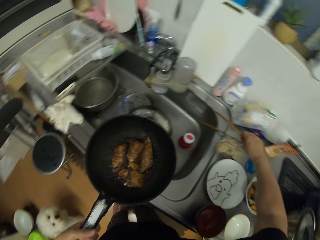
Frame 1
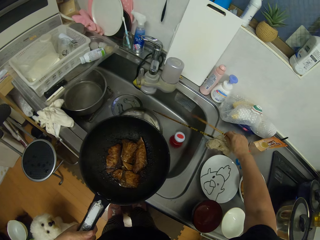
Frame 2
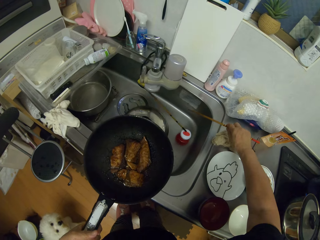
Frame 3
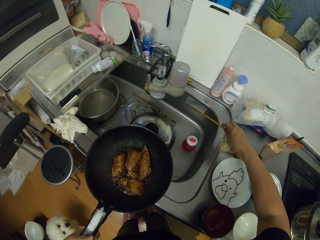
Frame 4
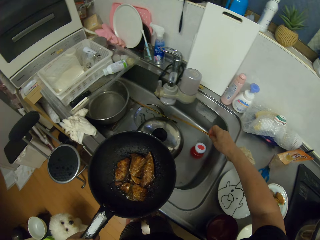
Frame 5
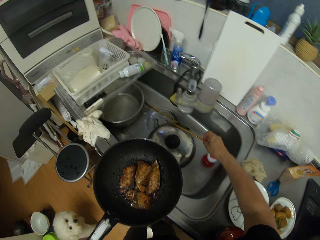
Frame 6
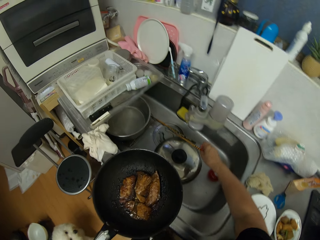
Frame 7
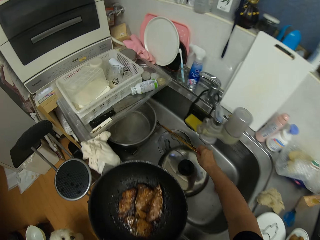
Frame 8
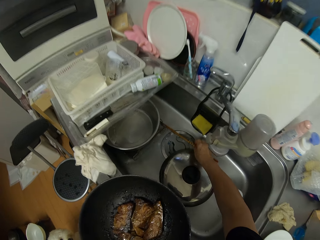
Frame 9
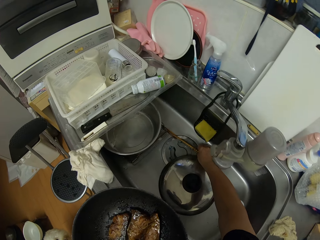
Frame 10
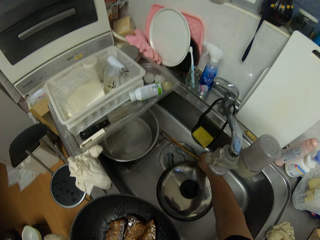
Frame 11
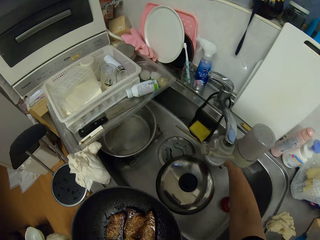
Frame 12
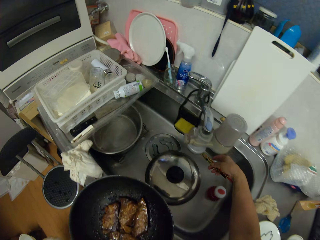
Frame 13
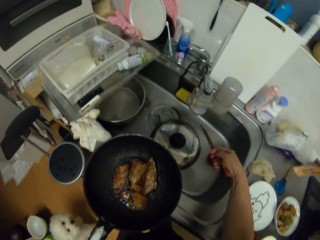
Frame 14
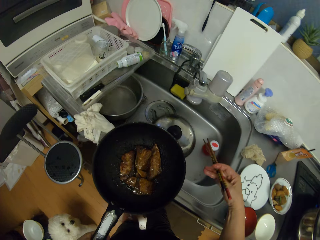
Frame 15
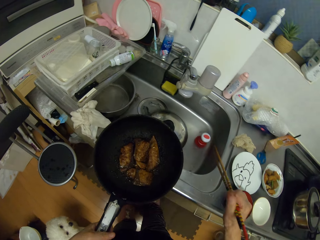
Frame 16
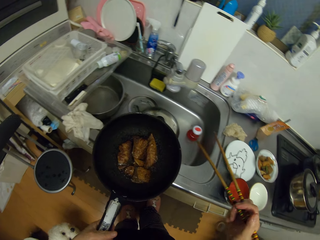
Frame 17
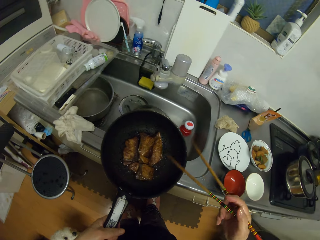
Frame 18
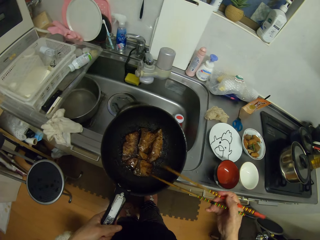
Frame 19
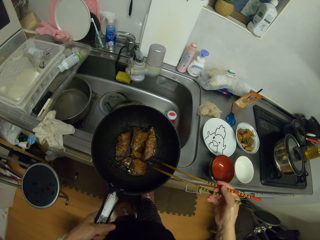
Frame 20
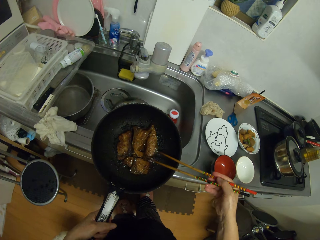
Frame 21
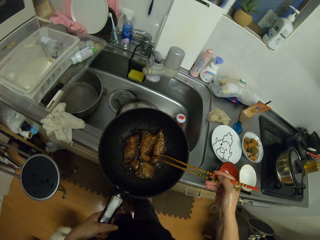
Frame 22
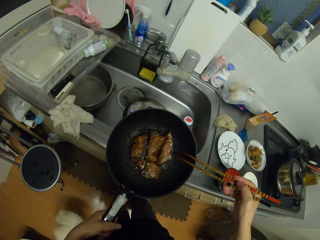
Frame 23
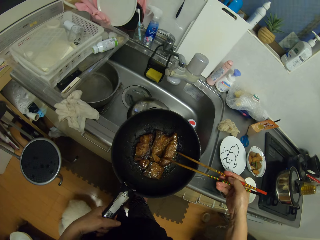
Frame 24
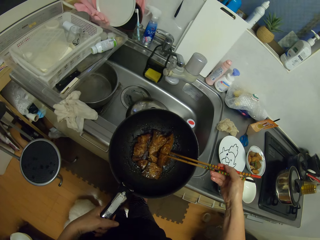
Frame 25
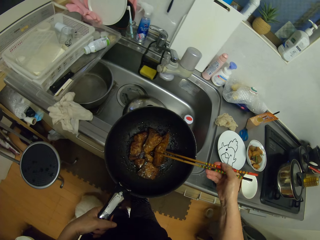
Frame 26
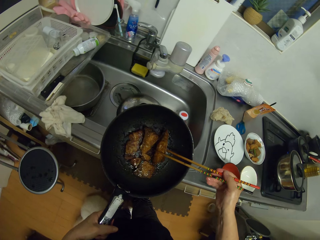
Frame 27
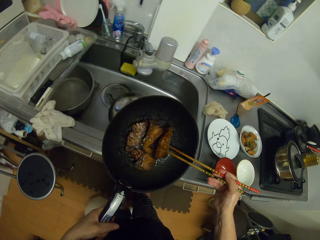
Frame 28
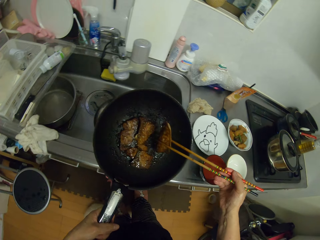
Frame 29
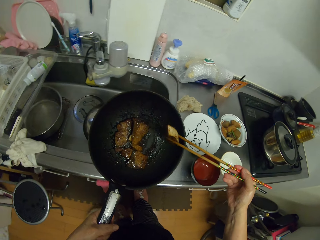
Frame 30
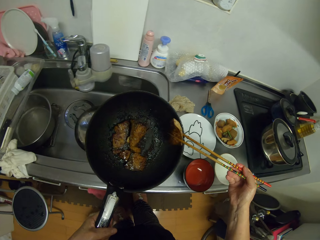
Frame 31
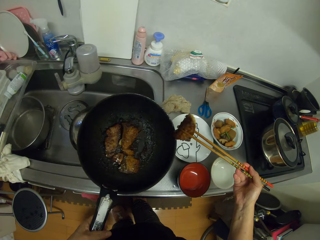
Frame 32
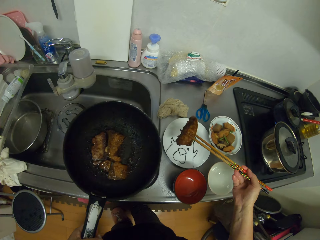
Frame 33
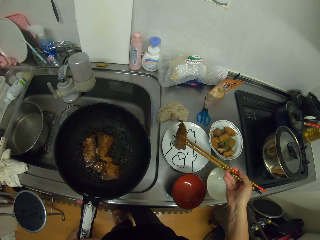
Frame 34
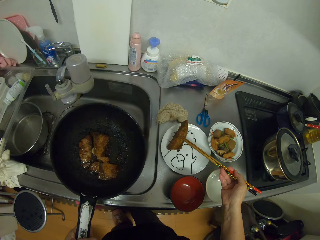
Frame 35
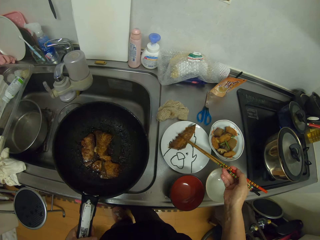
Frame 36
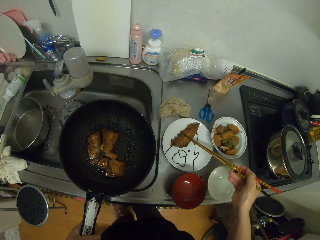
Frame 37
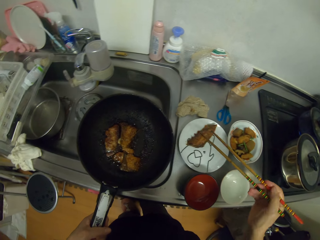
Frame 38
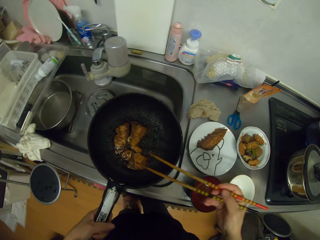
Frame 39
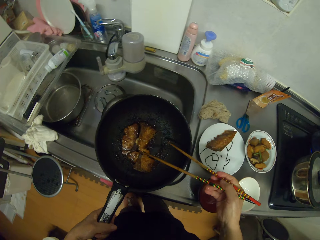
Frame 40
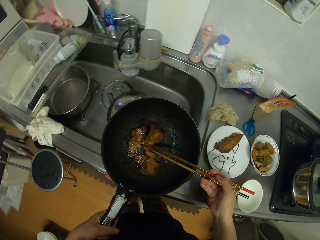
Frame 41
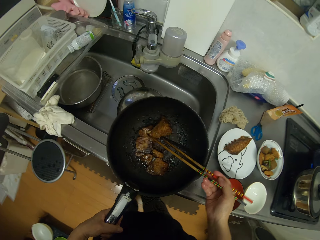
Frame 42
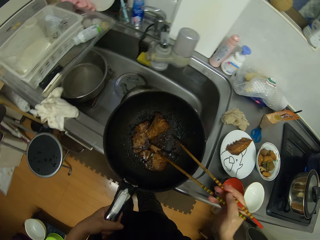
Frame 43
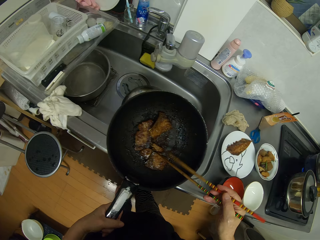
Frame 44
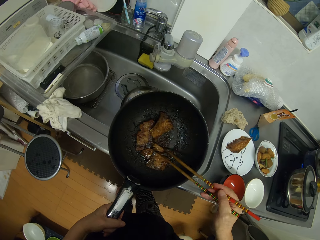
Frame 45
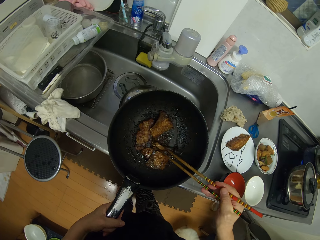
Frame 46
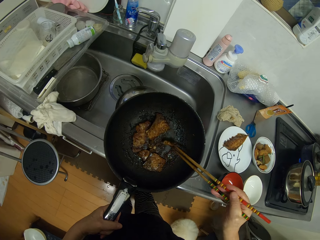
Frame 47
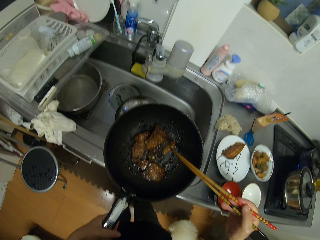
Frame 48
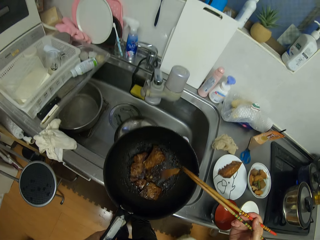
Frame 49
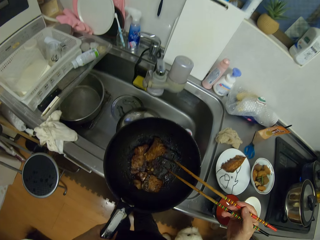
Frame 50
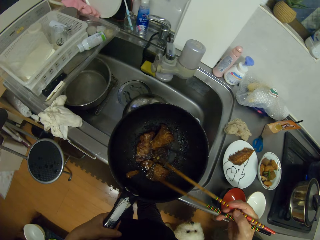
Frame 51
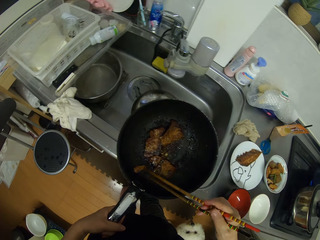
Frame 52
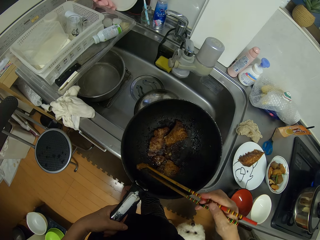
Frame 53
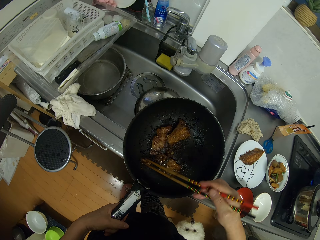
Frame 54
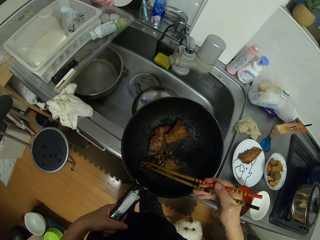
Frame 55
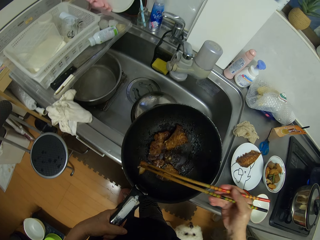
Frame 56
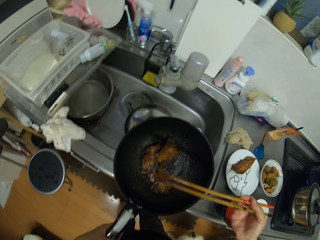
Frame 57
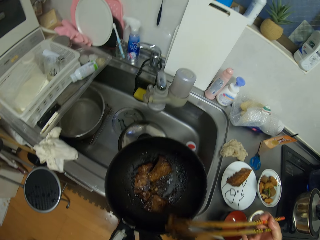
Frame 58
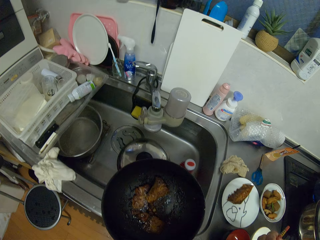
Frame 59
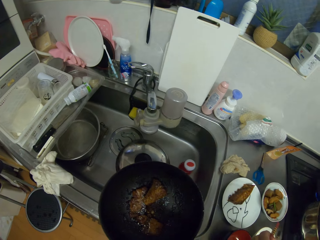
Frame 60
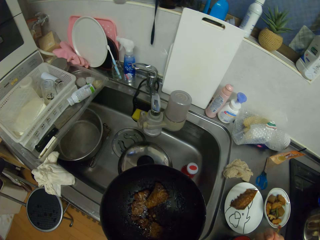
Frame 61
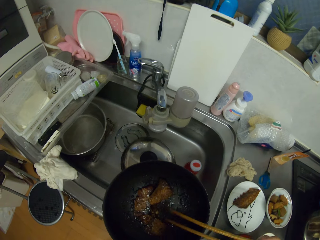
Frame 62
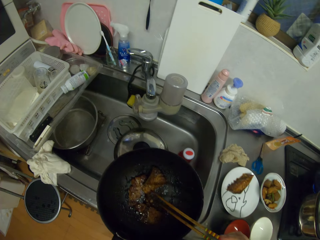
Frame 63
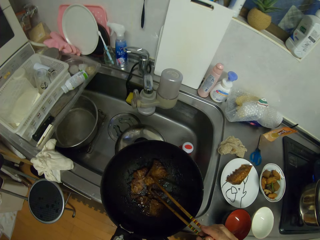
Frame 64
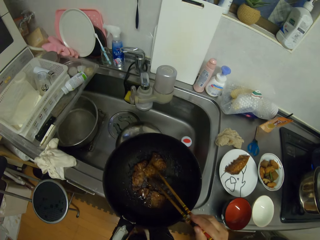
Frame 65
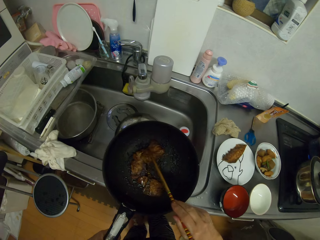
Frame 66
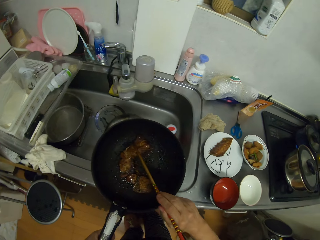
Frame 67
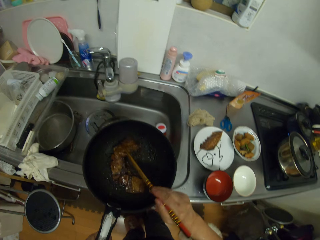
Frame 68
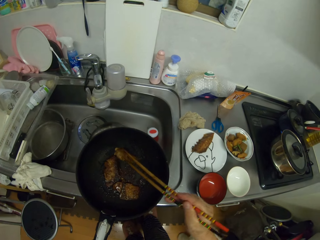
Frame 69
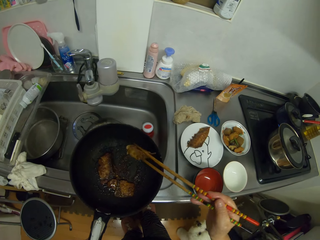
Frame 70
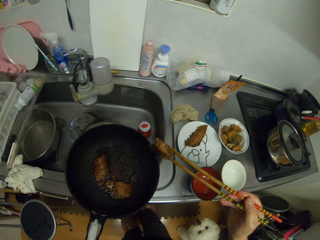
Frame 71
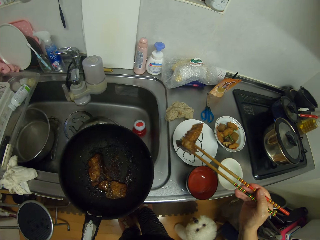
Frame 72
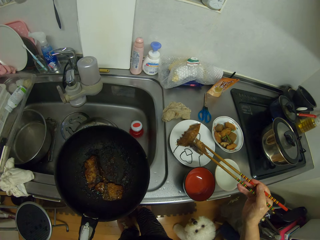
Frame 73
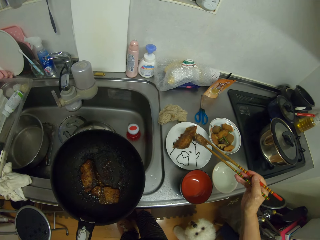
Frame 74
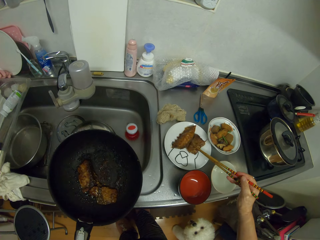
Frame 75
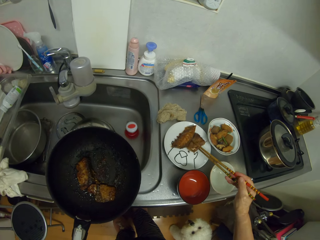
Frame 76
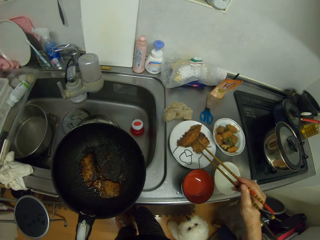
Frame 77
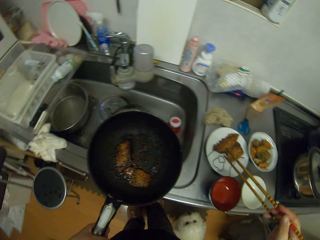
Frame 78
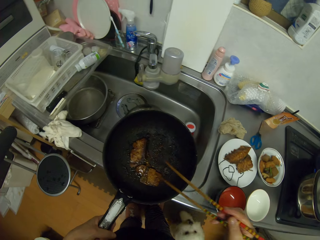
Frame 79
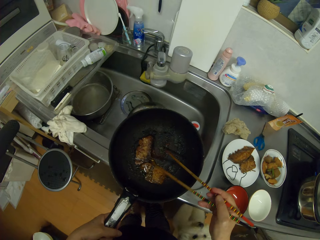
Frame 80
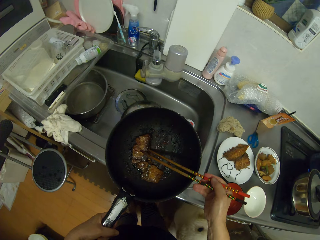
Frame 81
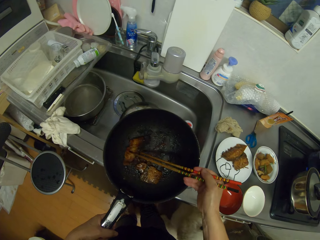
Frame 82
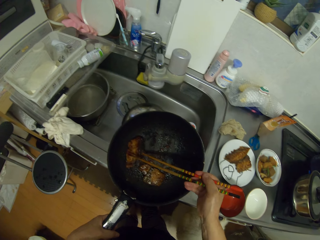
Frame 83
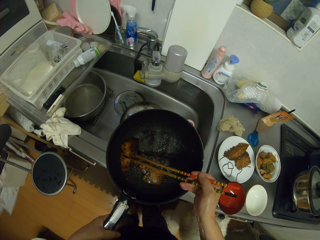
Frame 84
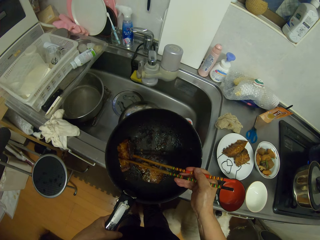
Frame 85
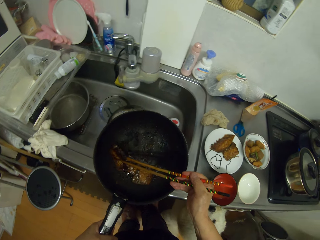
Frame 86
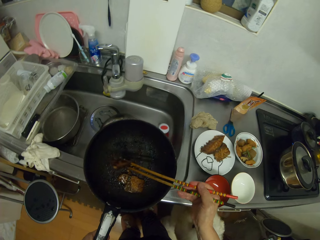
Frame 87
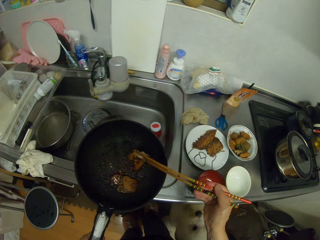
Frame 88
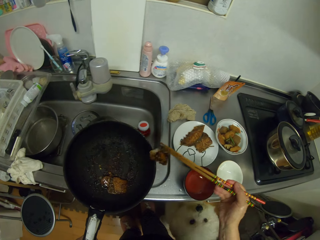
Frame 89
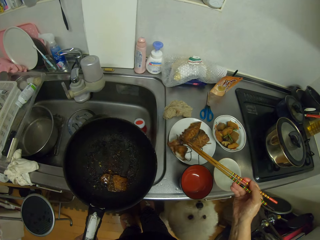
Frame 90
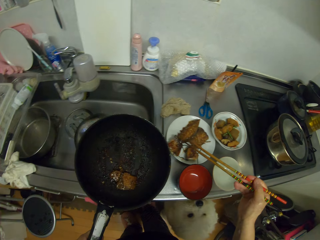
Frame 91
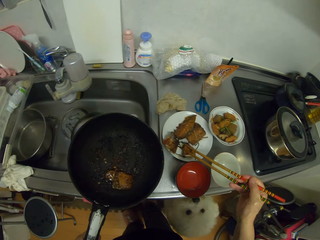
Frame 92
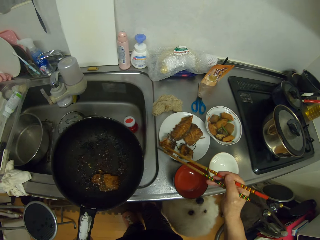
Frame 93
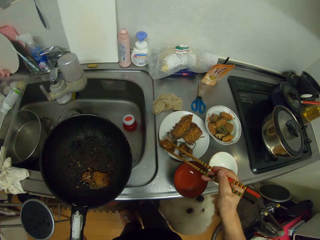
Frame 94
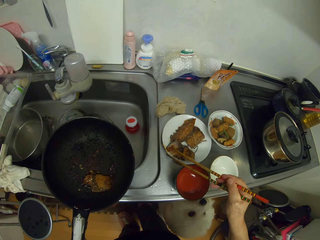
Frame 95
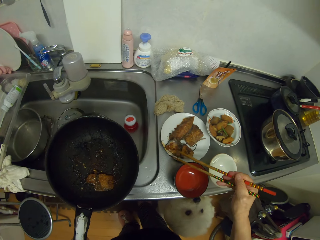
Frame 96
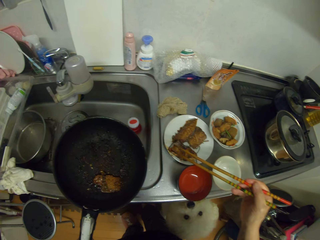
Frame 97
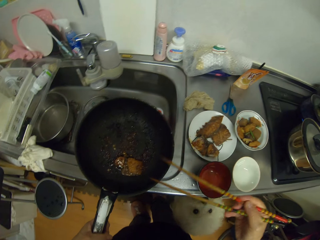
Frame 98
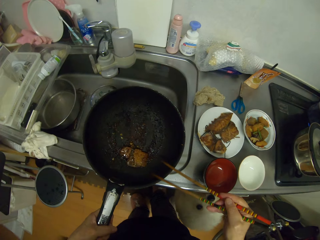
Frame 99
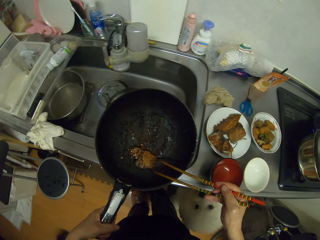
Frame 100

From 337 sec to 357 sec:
The camera wearer picks up the chopping sticks from the sink. They pick something from the frying pan. They serve the food in the plate. They put something in the frying pan.

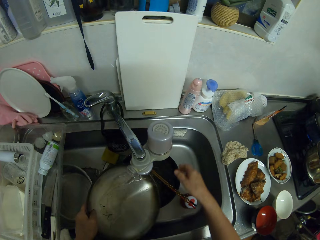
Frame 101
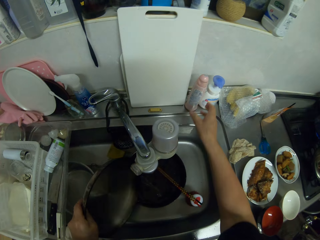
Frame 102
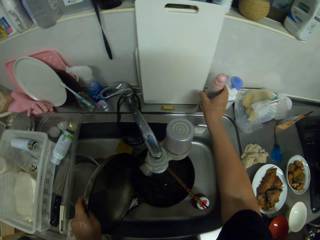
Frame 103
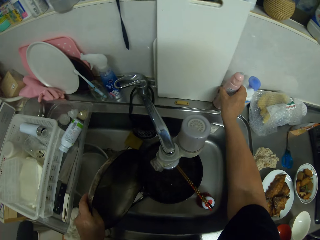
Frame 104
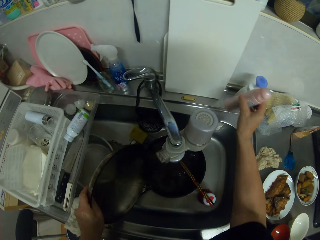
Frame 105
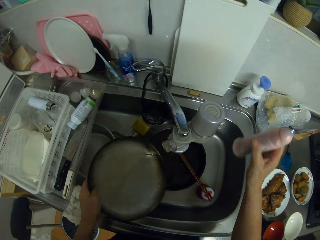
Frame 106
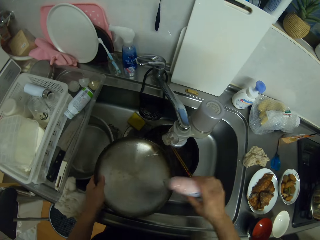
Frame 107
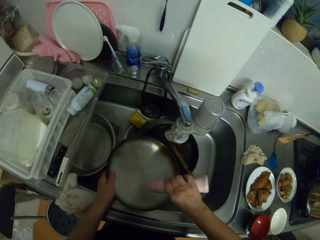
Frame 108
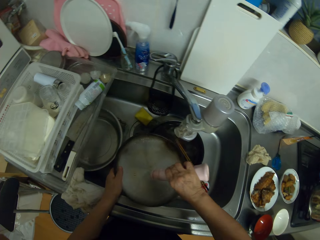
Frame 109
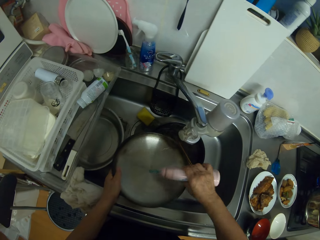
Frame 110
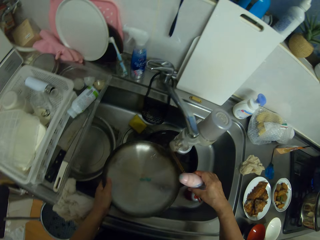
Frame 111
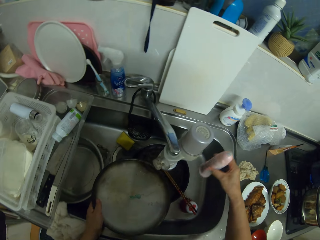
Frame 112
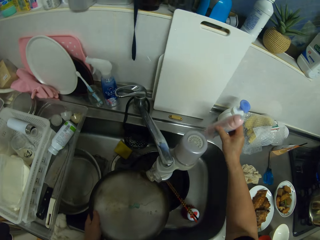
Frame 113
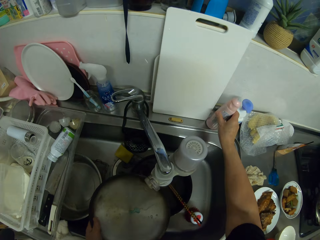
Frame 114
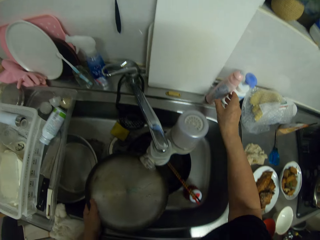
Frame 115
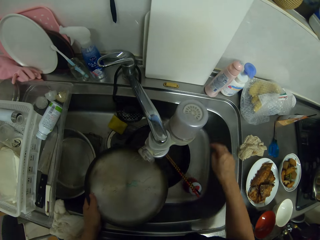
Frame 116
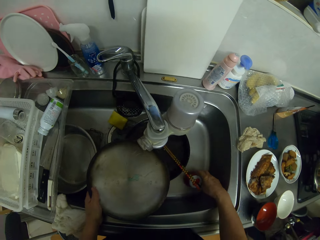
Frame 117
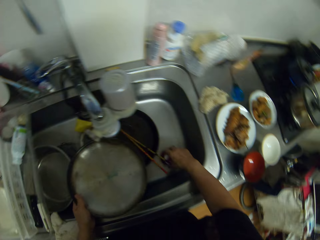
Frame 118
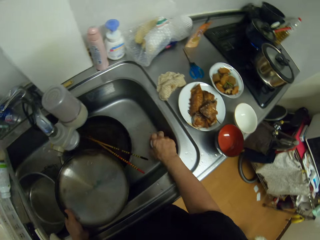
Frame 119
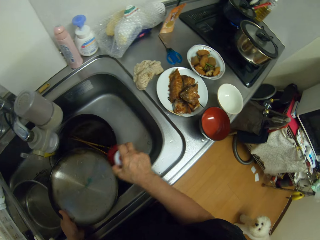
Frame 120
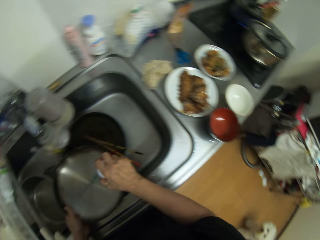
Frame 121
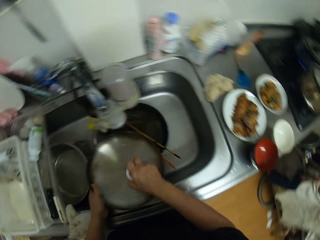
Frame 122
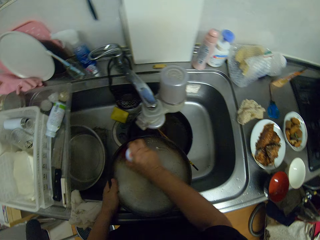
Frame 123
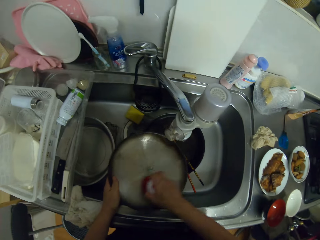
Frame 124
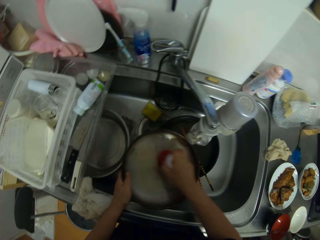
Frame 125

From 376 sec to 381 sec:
The camera wearer closes the water tap. They add soap to the lid. They drop the soap bottle on the sink.
